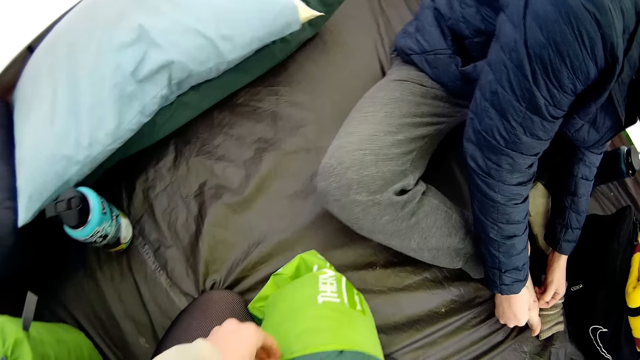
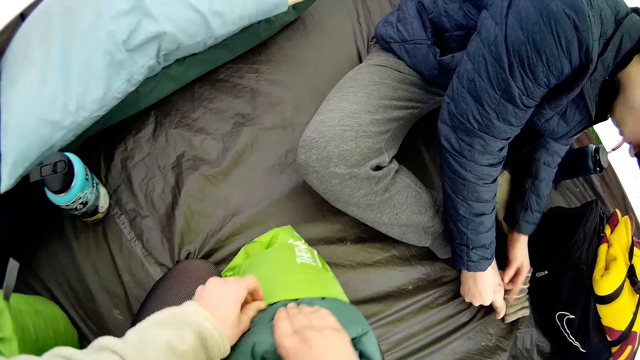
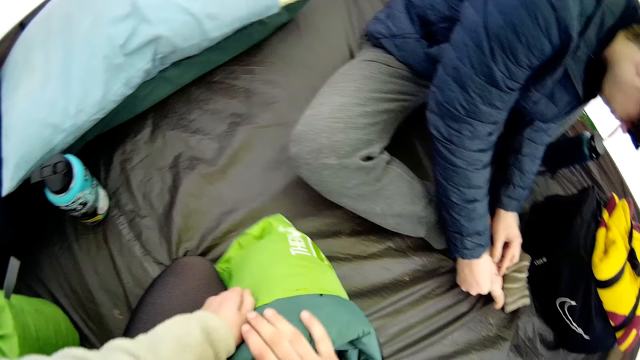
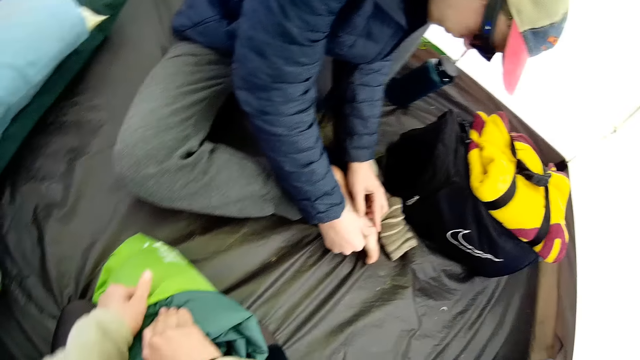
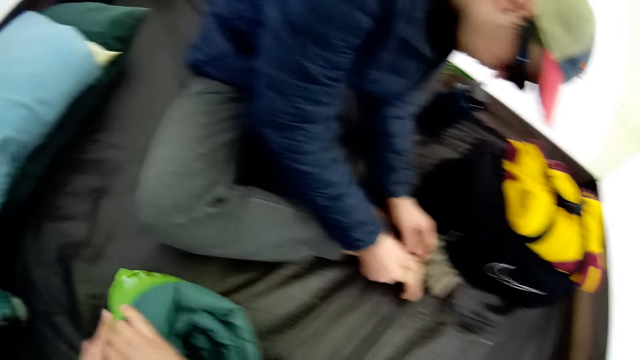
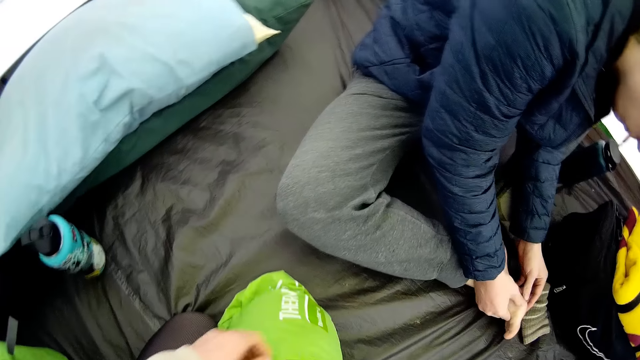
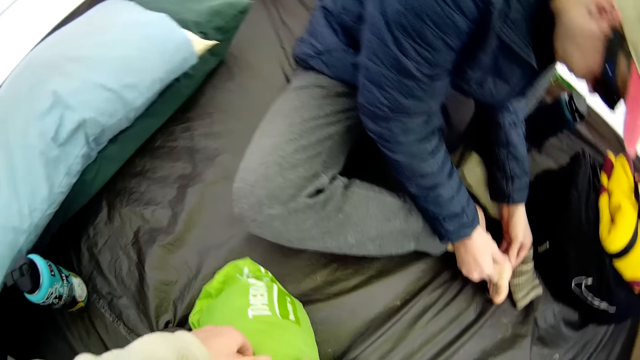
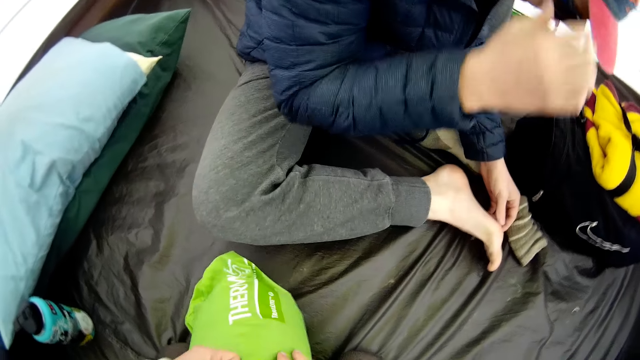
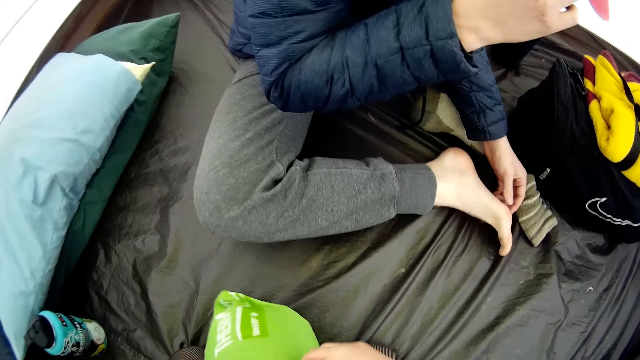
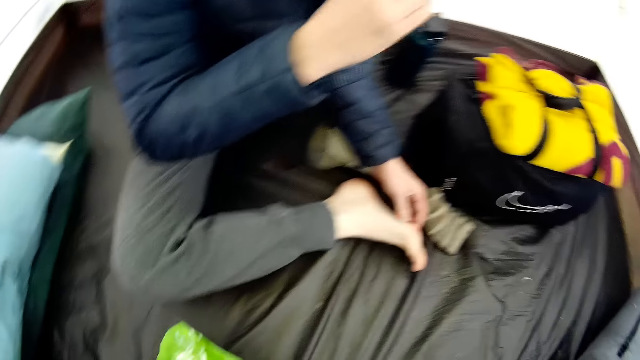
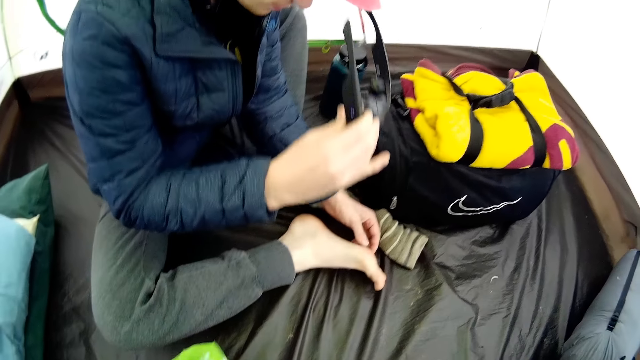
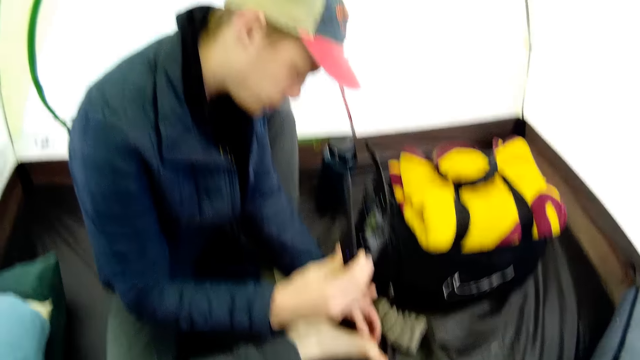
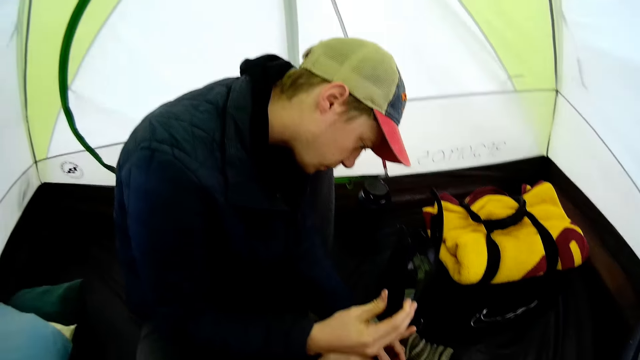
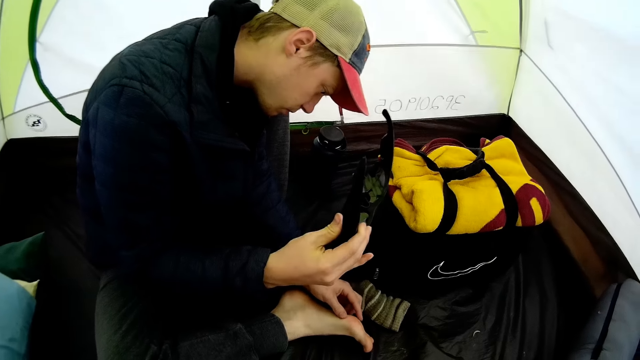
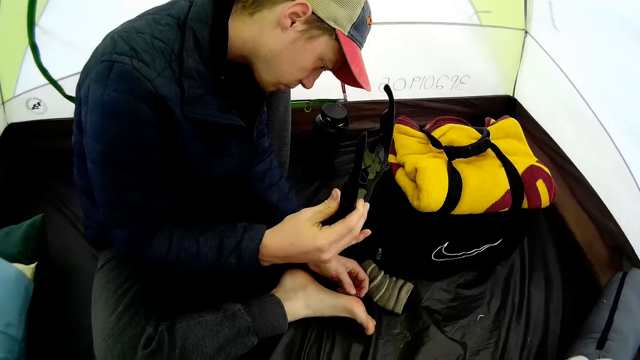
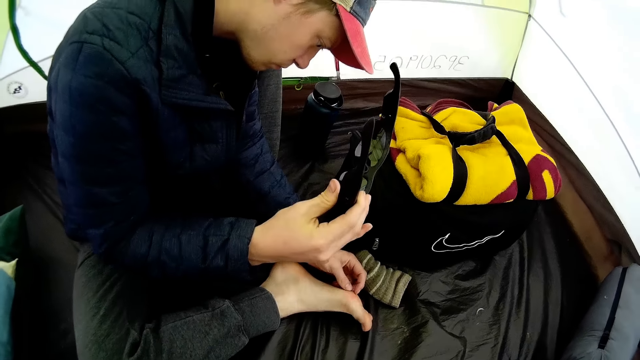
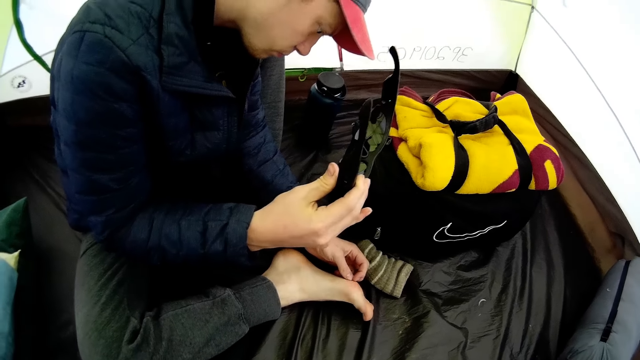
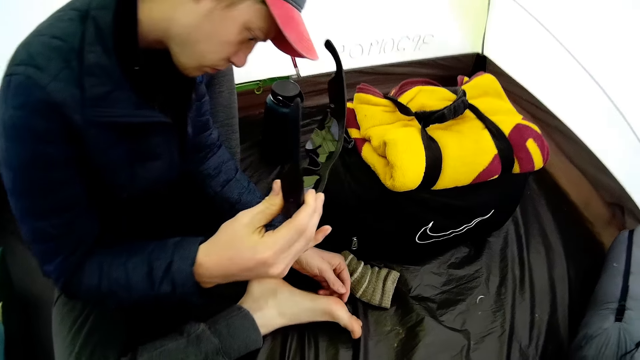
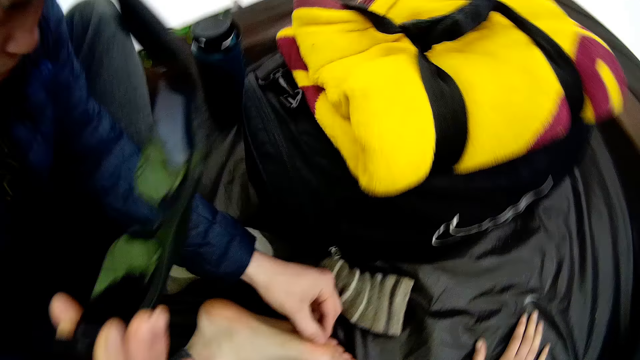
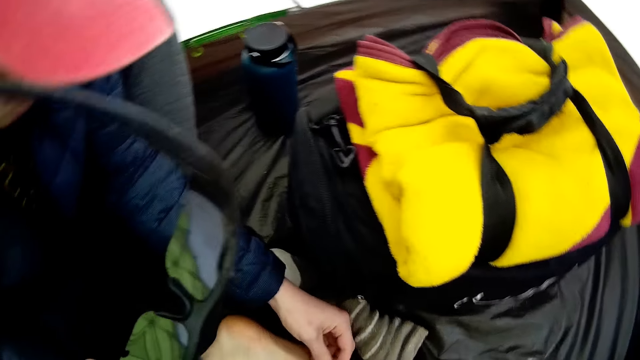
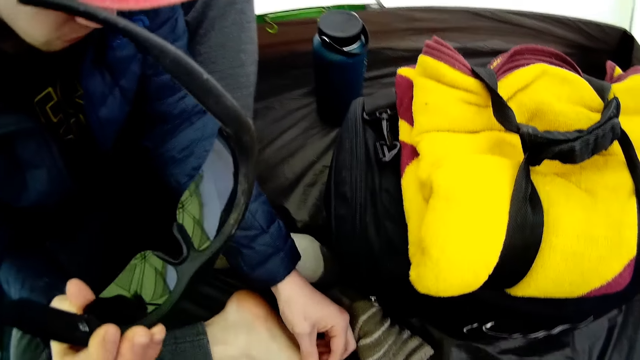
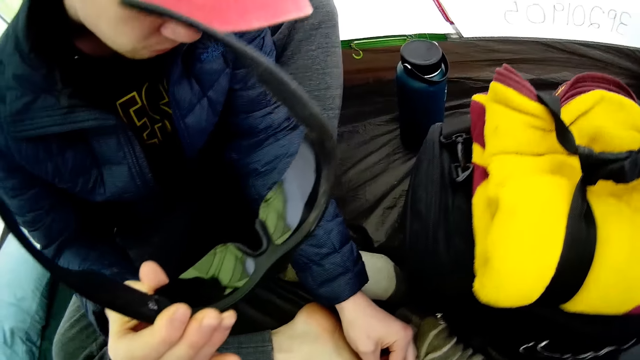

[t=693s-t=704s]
The camera wearer squeezes a sleeping pad inside a bag. They flip the sleeping pad bag. They squeeze the sleeping pad inside the bag. They look around.

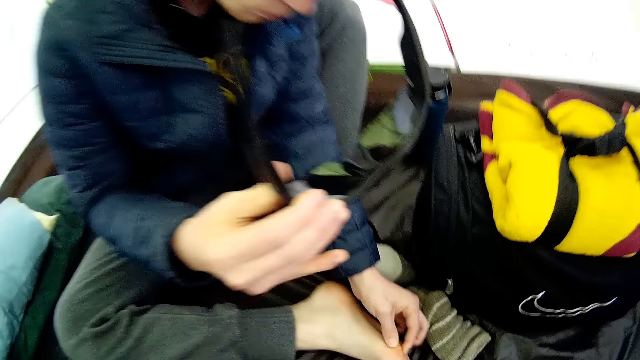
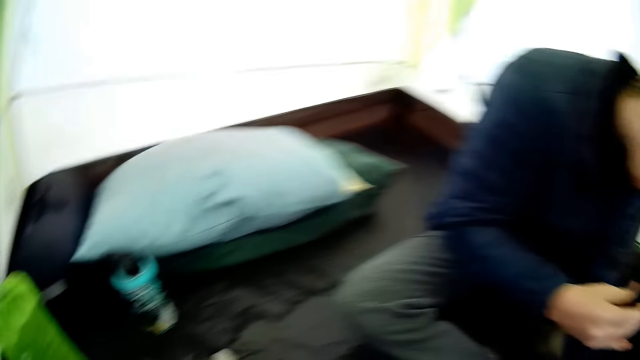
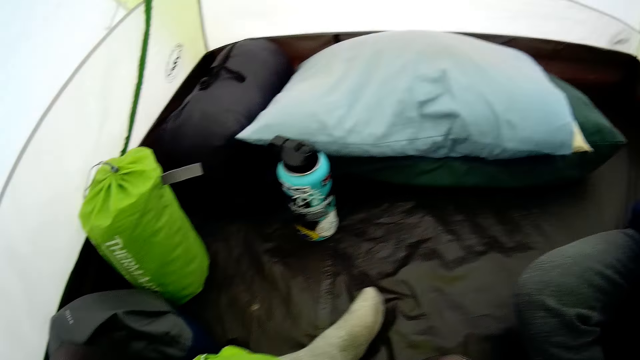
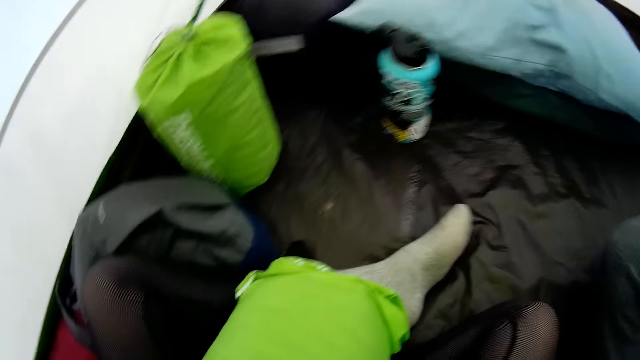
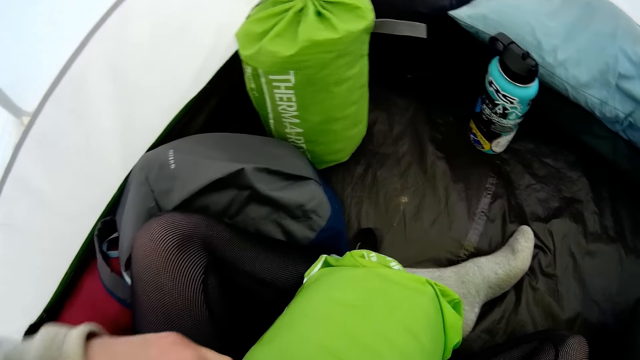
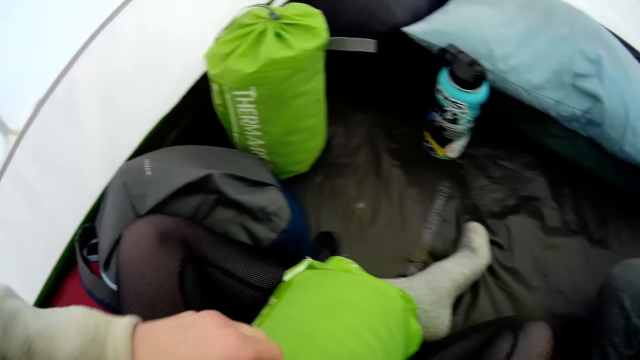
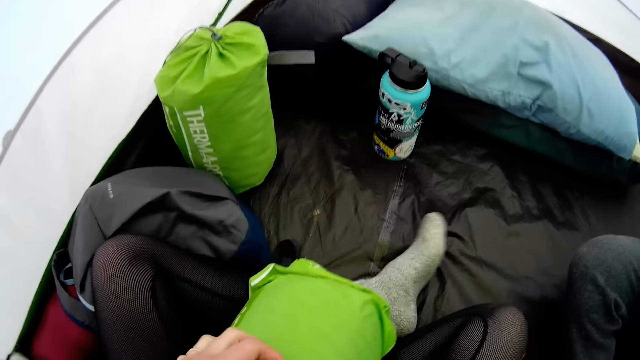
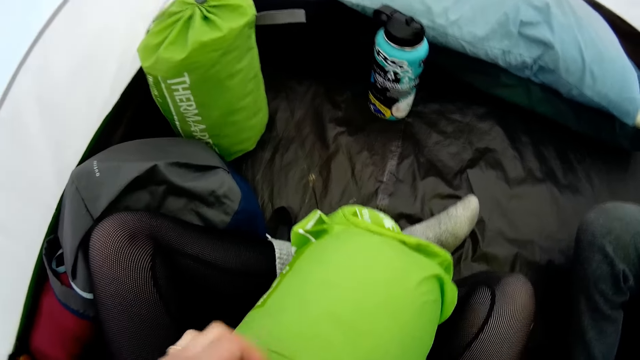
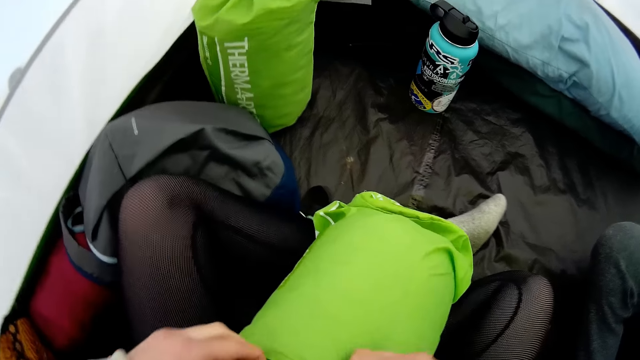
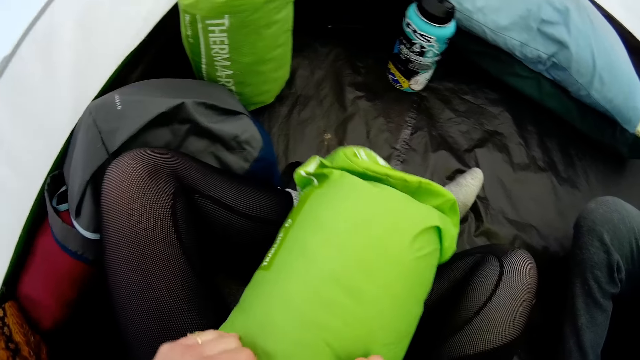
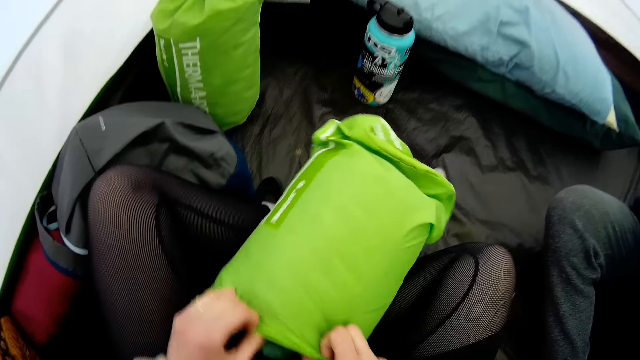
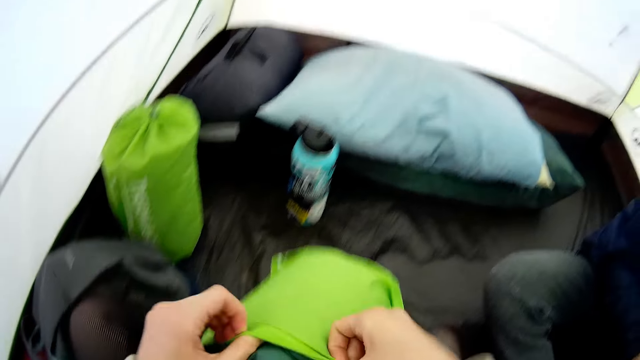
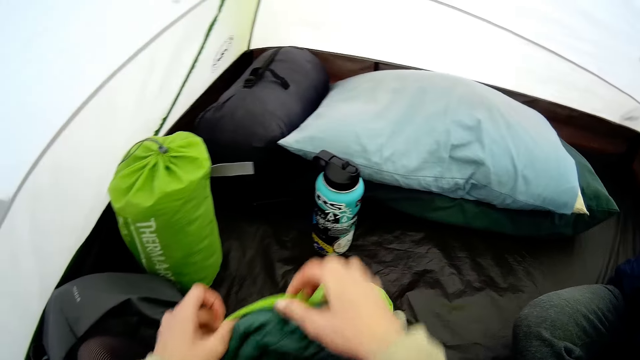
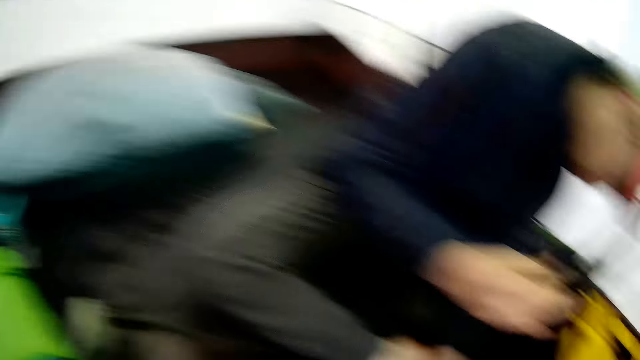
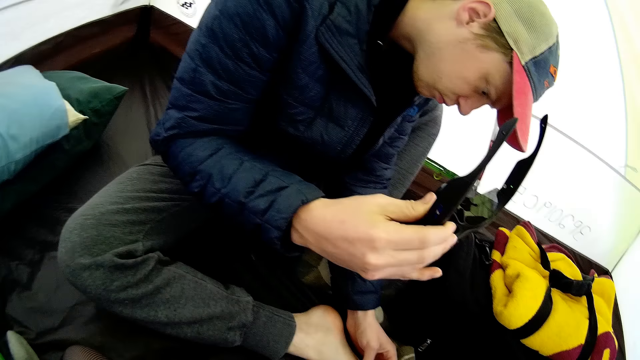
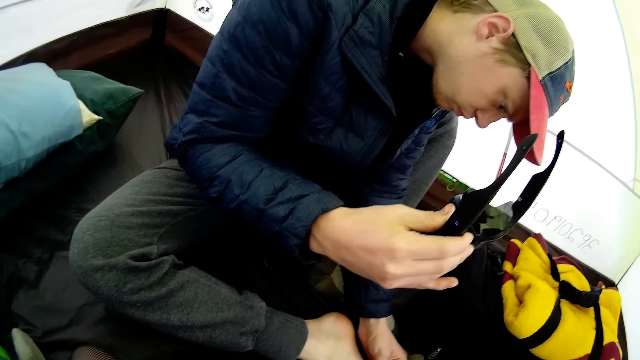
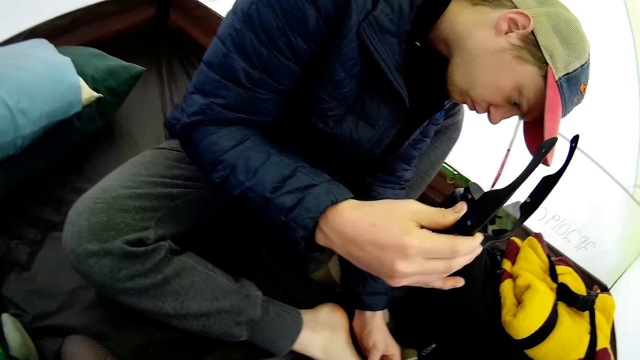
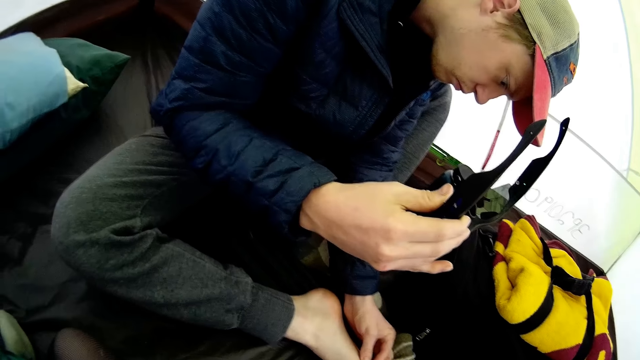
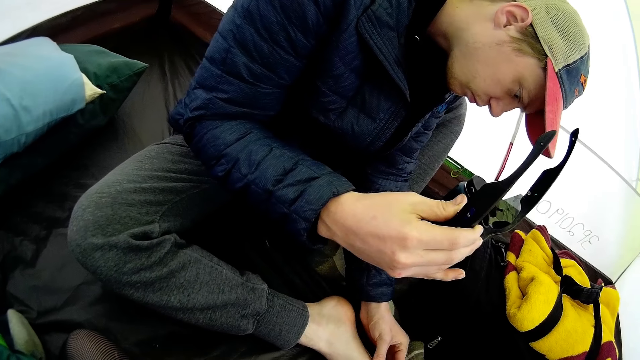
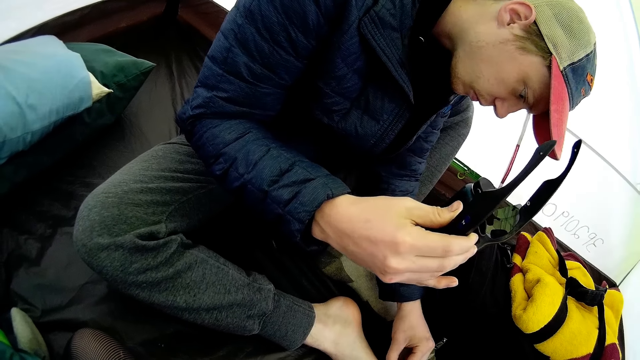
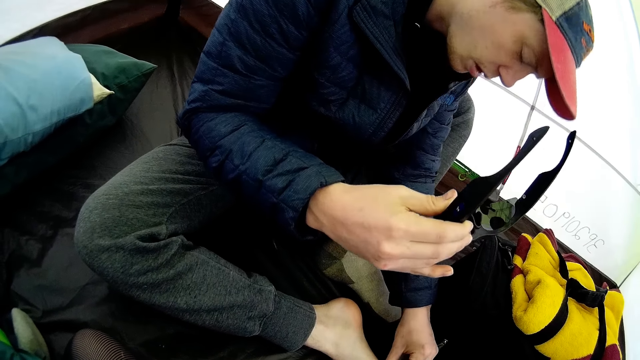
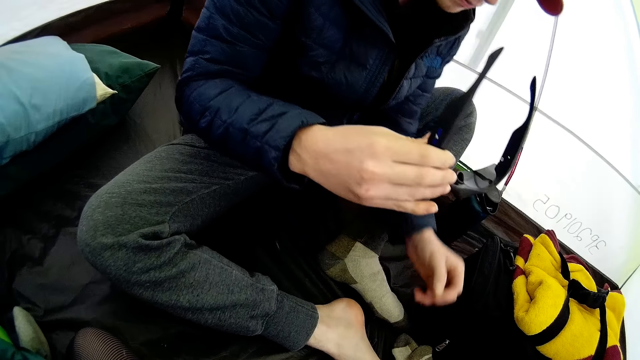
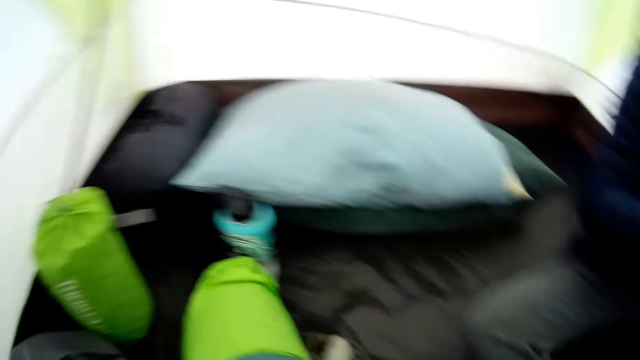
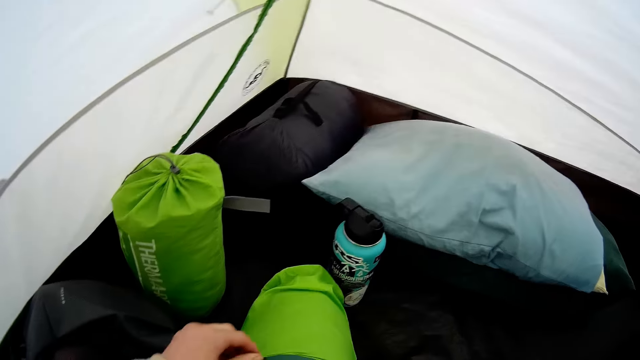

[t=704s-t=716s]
The camera wearer squeezes a sleeping pad inside a bag. They look around. They flip the sleeping pad bag. They look around.
